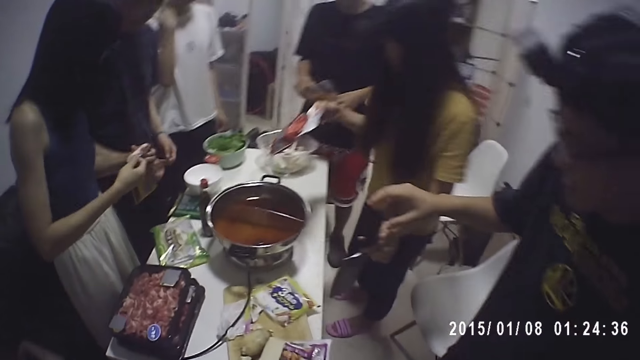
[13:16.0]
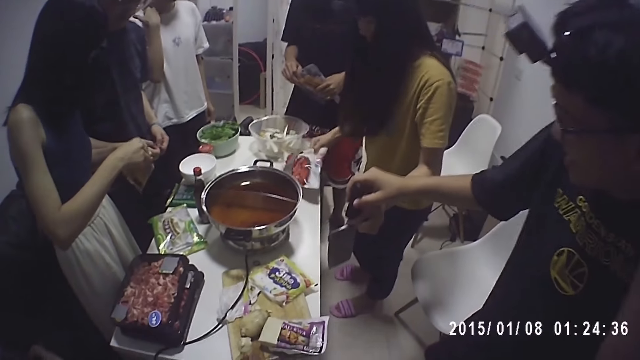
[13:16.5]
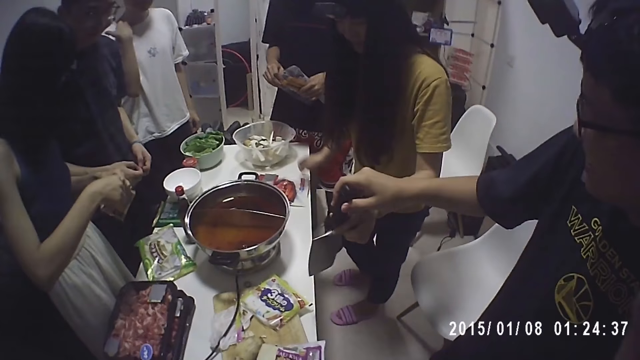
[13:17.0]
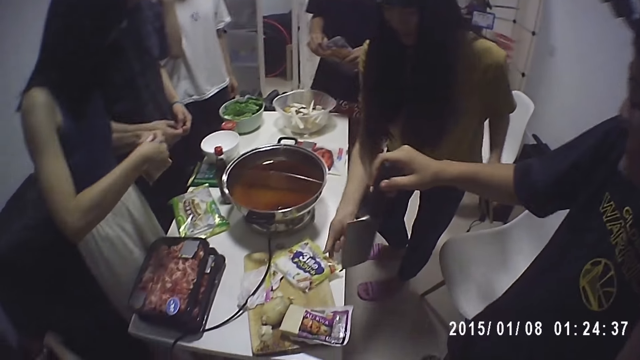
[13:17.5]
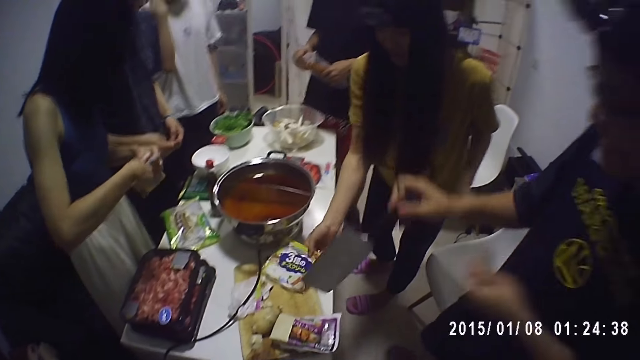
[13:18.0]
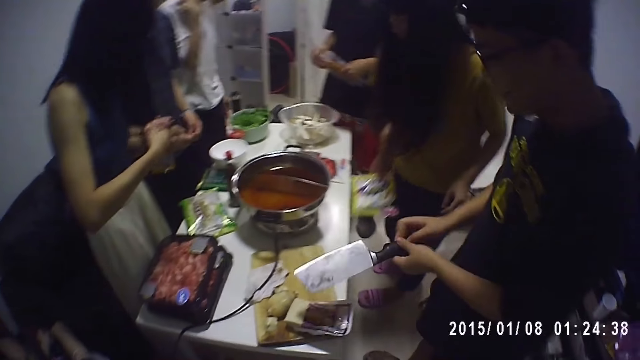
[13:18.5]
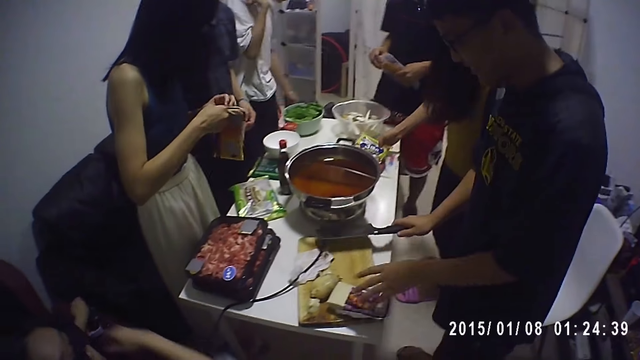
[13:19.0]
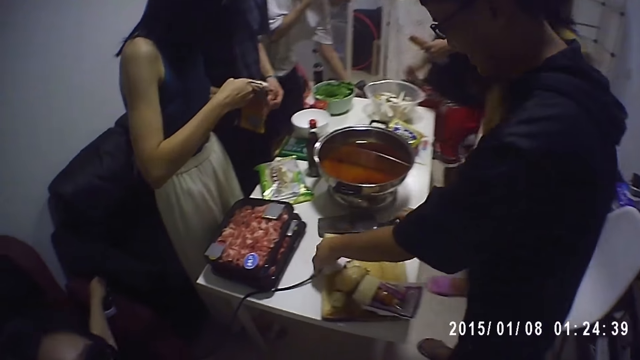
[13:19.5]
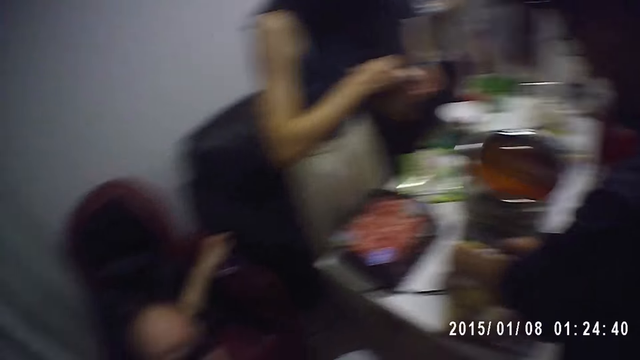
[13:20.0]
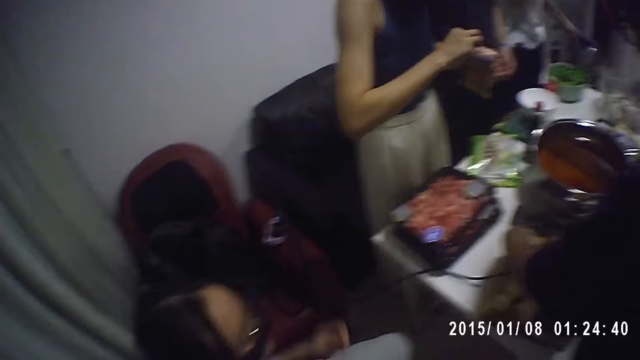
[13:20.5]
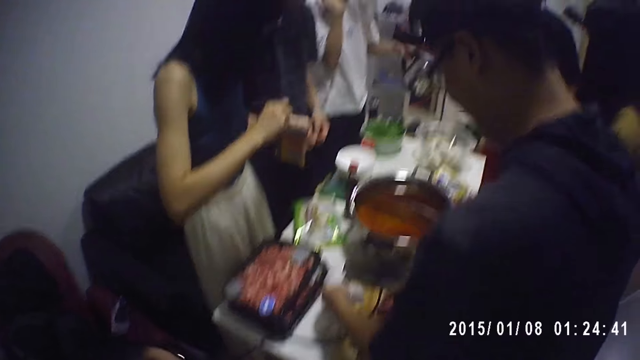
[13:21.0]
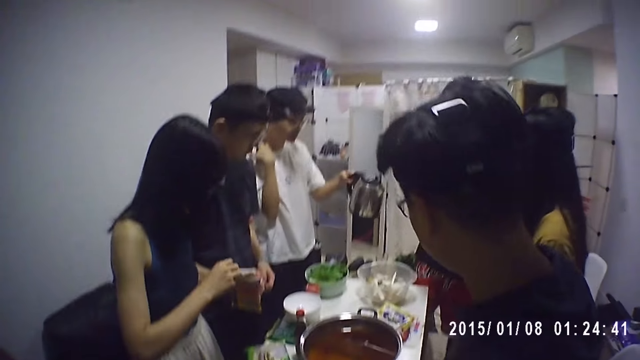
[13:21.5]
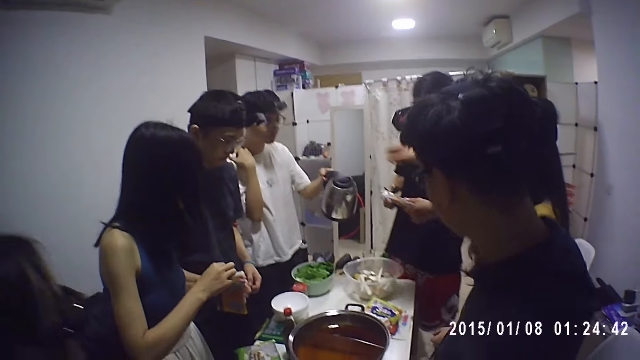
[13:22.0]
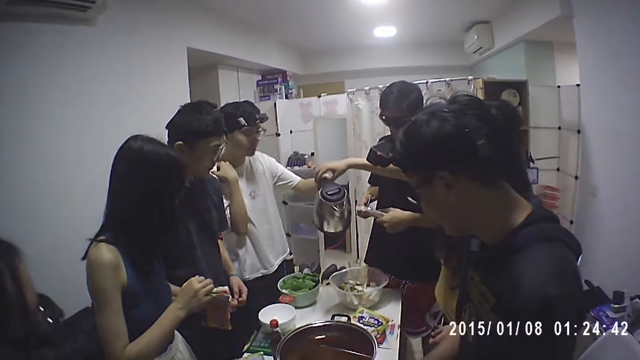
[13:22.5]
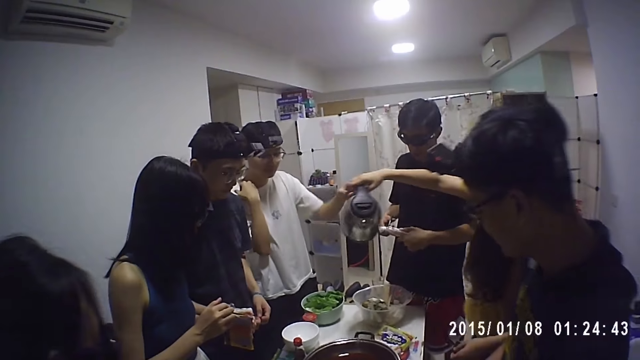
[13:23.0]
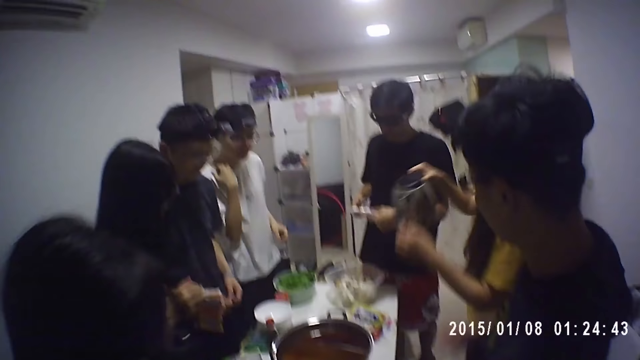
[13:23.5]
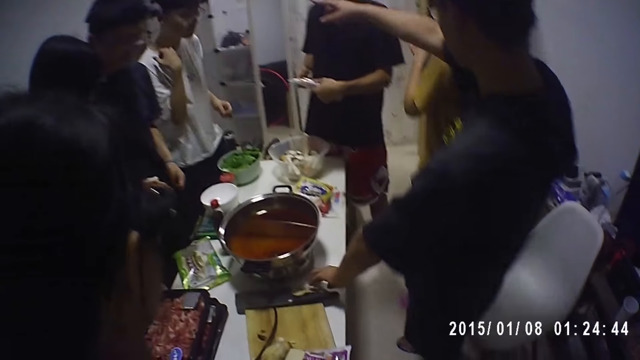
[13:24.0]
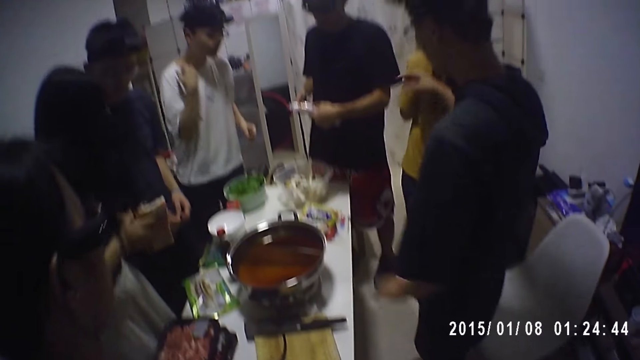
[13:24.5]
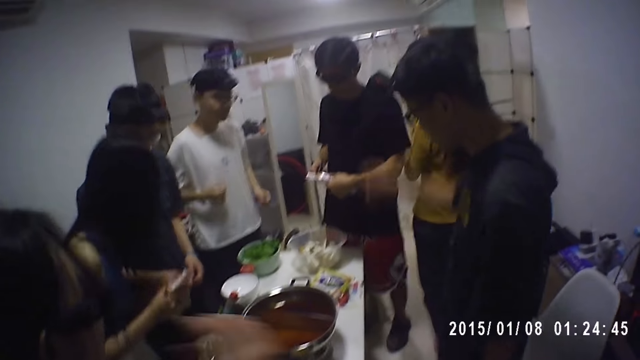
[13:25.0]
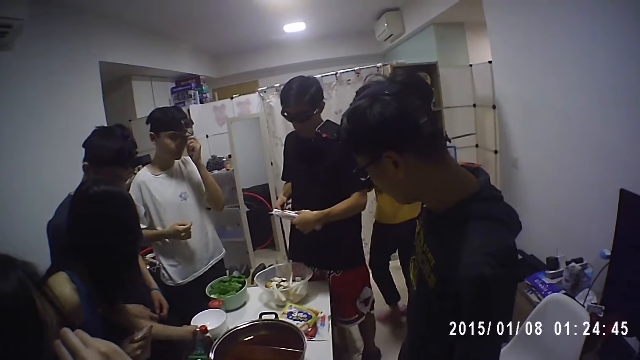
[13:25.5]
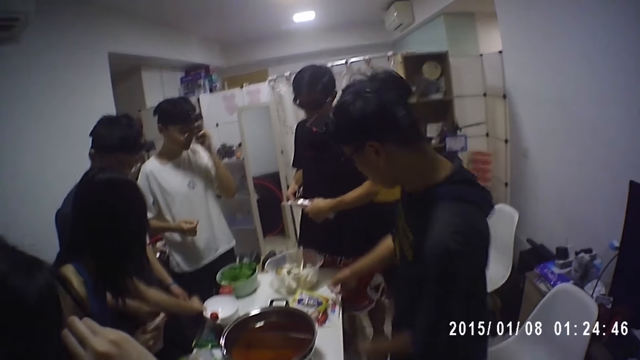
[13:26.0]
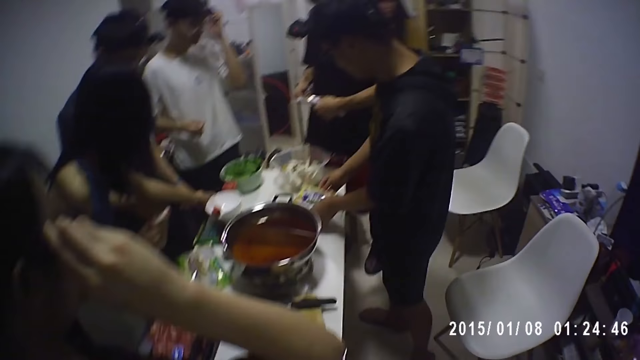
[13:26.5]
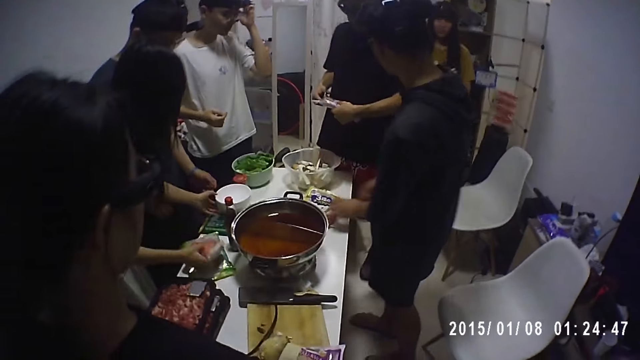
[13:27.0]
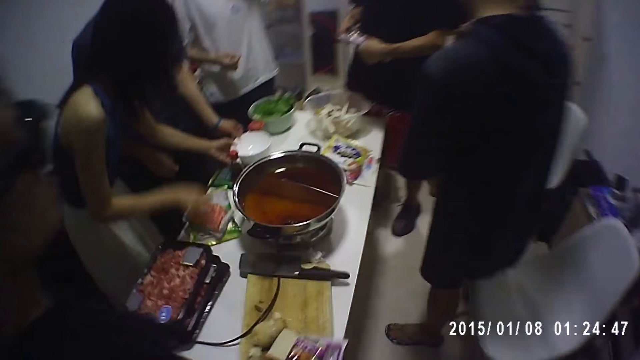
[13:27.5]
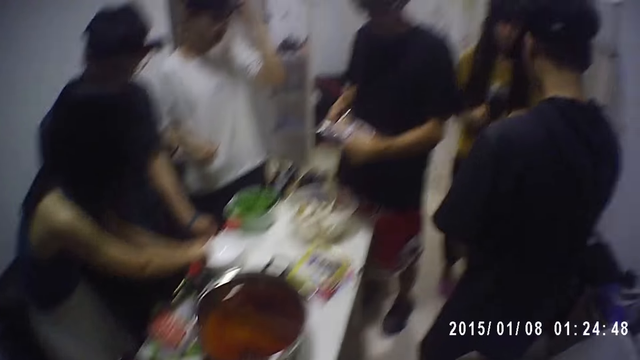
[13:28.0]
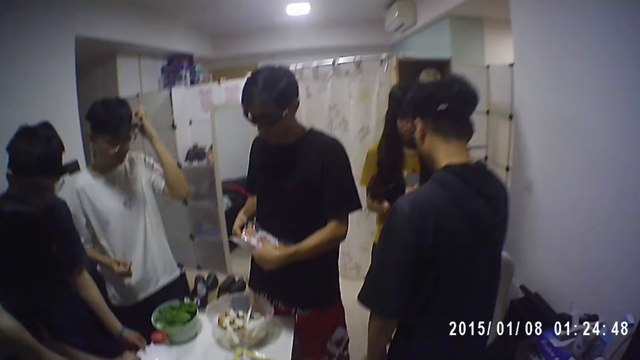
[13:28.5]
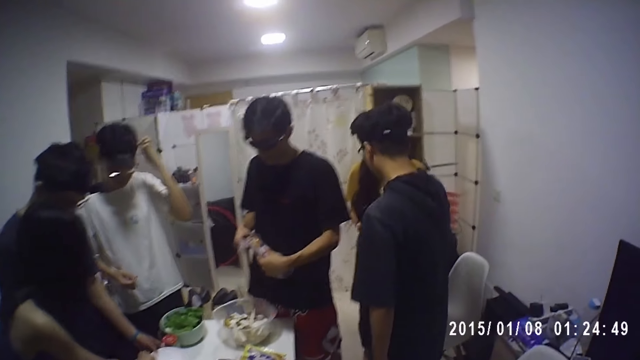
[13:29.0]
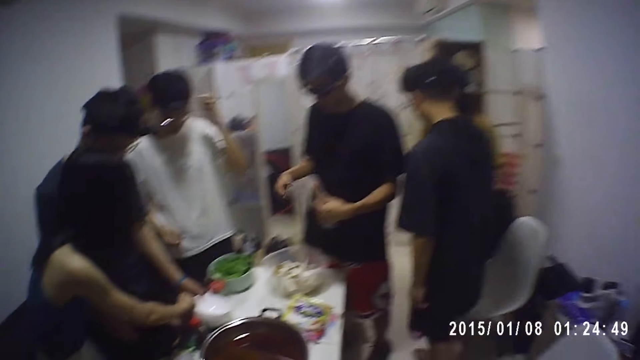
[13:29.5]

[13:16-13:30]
A woman places a pack on the table. The woman picks up a pack from the table. A man holds the knife. The man drops the knife and exchanges the hand holding the knife. Another man picks up a coffee jug or water jug. The woman drops a packet of ingredient. The first man adjusts the cable. The other man passes the water jug to the woman. The woman walks in the room. The first man touches the table. The other man touches his face. The woman walks in the room. The first man walks in the room. Another woman moves a stack of bowls on the table. The other man scratches his head. The second woman places the beef pack on the table. A person touches a bowl.

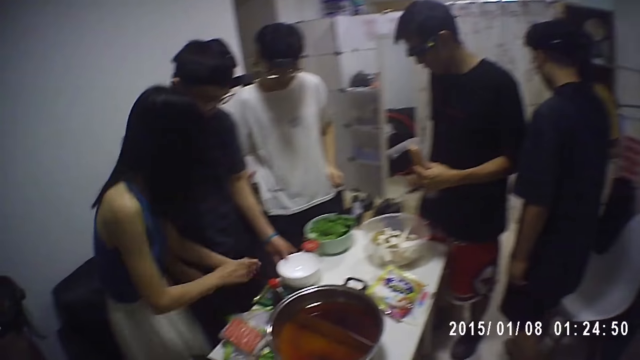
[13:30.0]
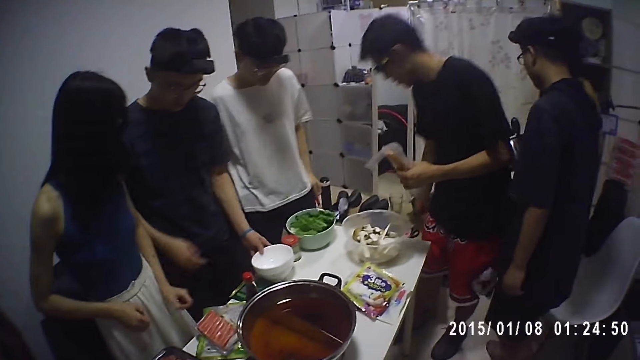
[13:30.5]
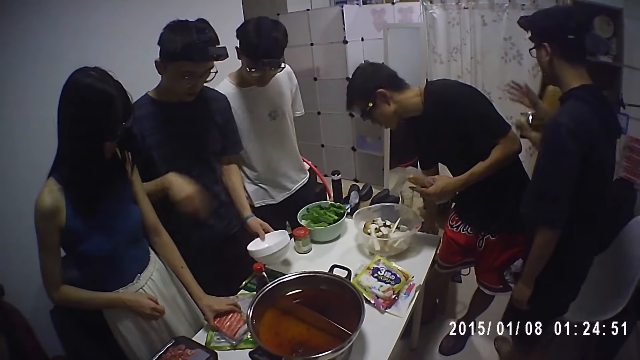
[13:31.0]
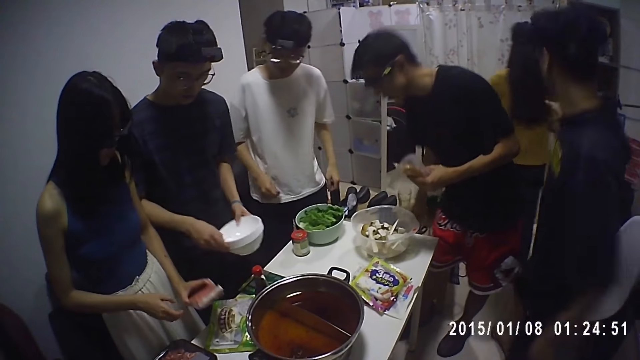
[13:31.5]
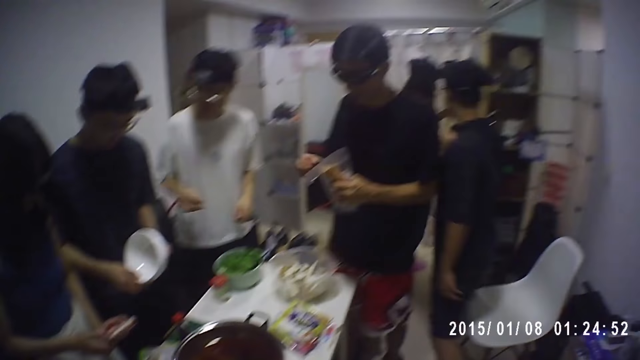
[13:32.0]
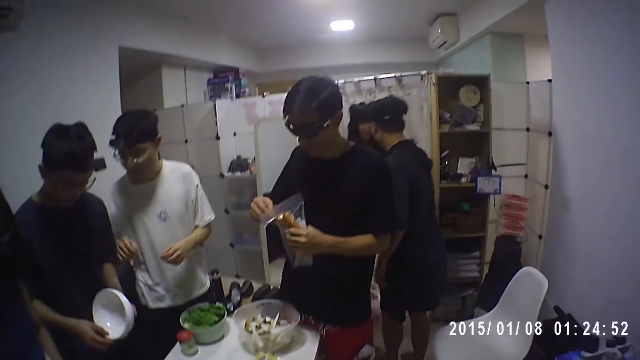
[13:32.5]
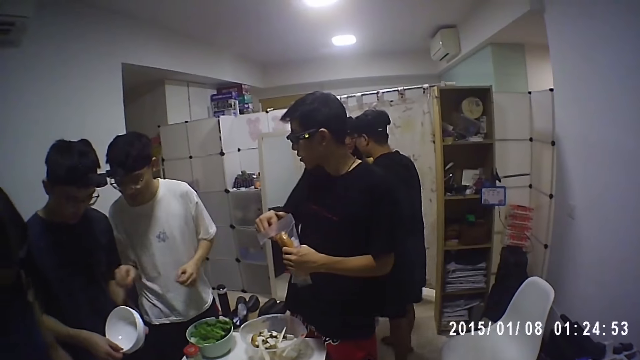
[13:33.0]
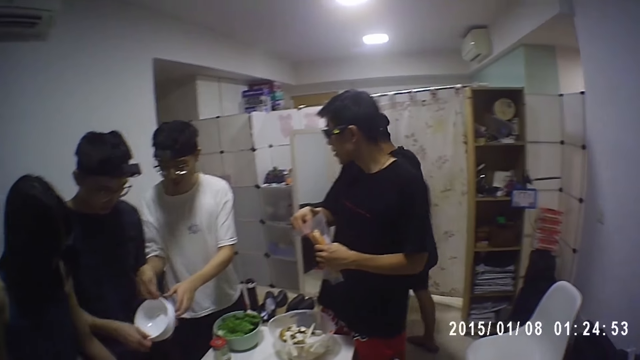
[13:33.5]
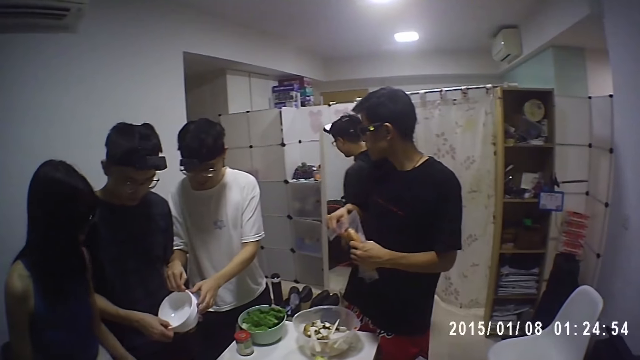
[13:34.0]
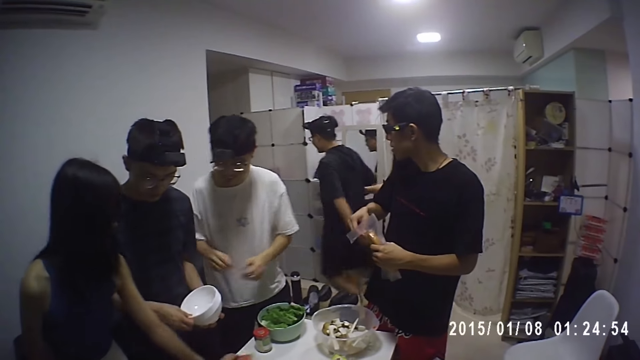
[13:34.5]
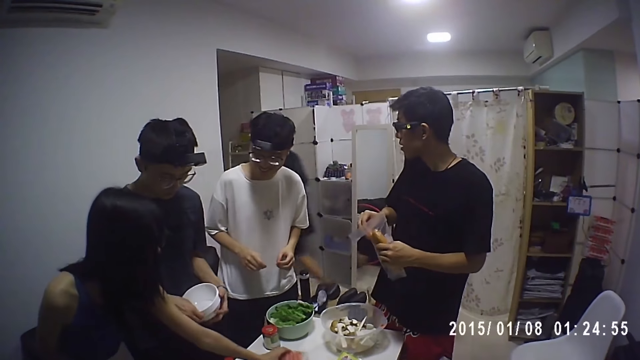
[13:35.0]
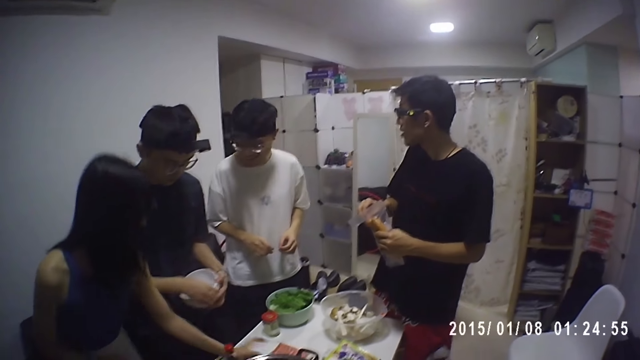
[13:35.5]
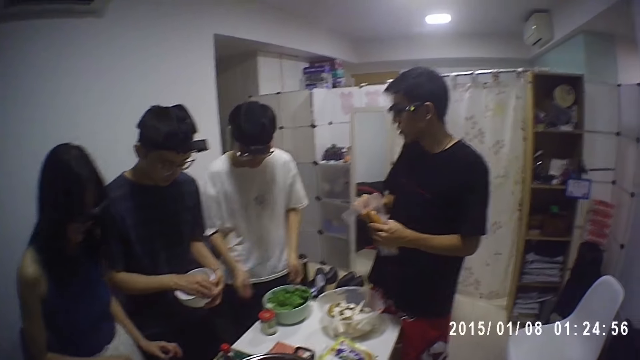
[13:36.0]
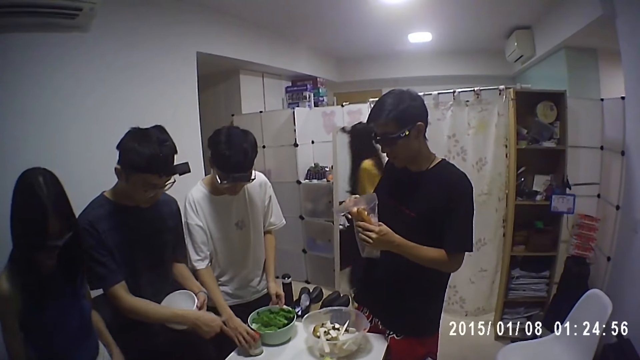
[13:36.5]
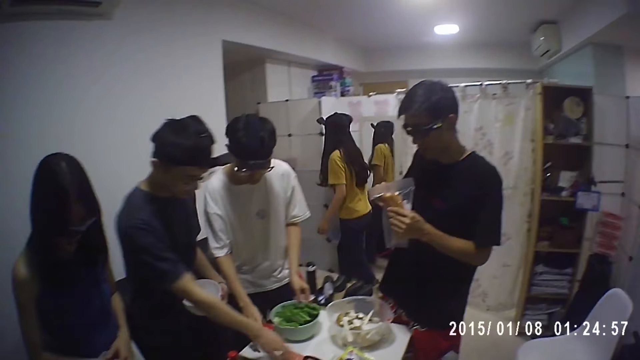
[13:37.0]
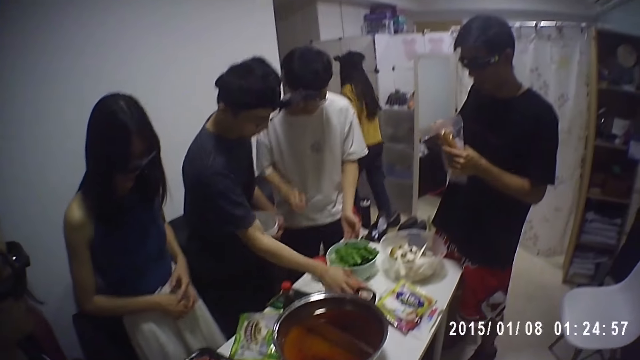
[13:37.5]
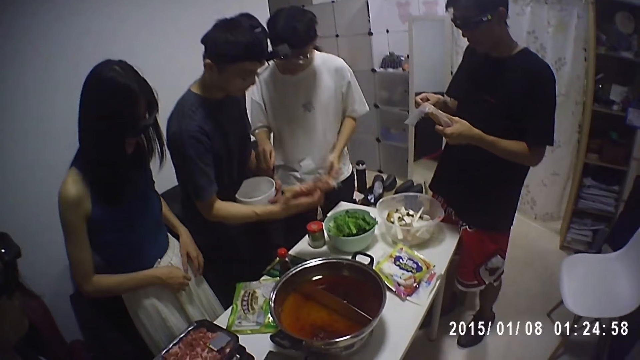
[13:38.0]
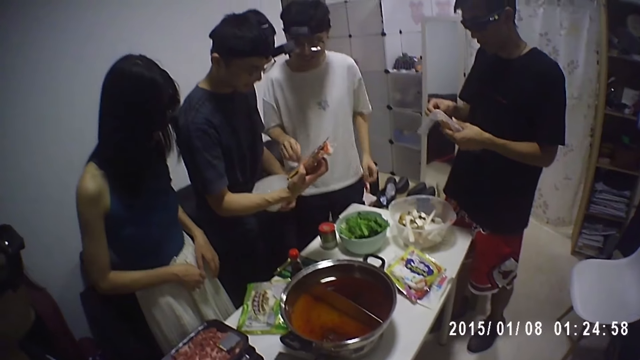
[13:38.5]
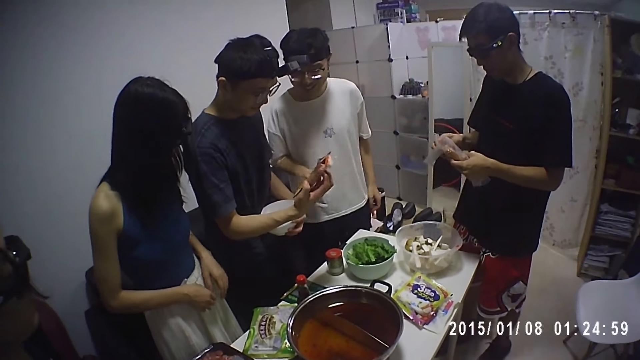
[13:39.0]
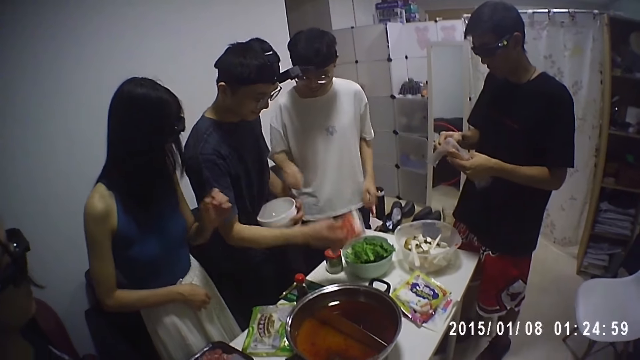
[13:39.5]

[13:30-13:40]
A man holds bowls in his hand. A person picks up a packet of sausages. The man picks up a stack of bowls from the table. Another man touches the stack of bowls. Another person holds another person's hand. The other man moves a bowl of vegetables. The first man picks up a pack from the table.
